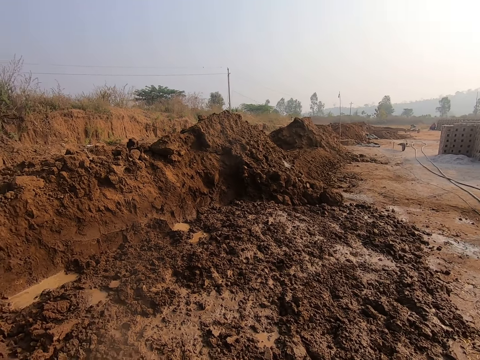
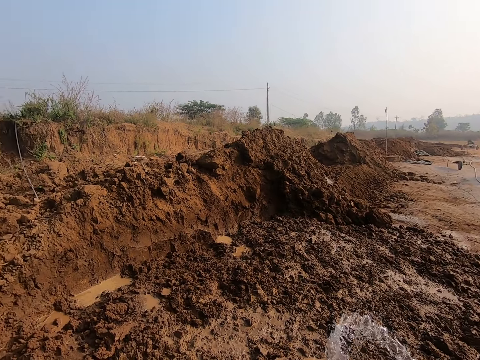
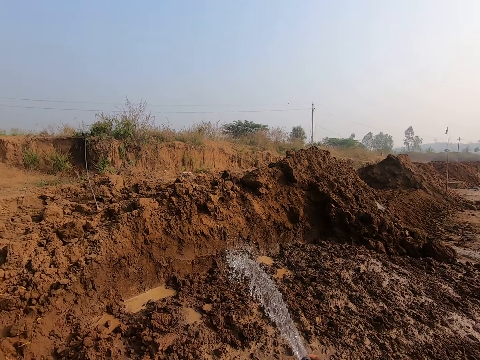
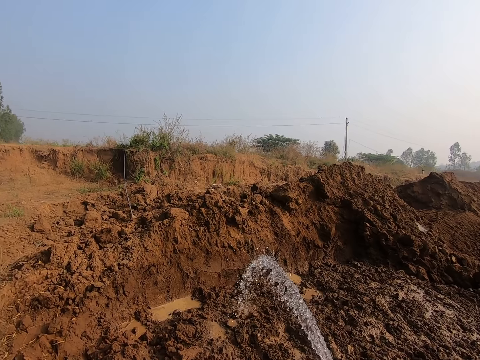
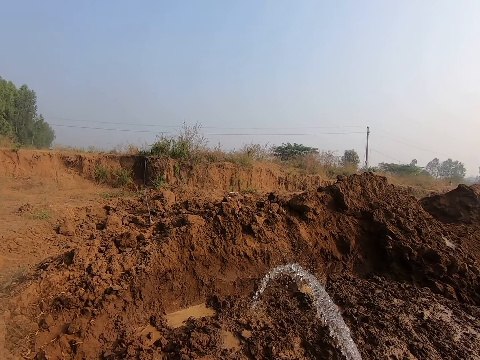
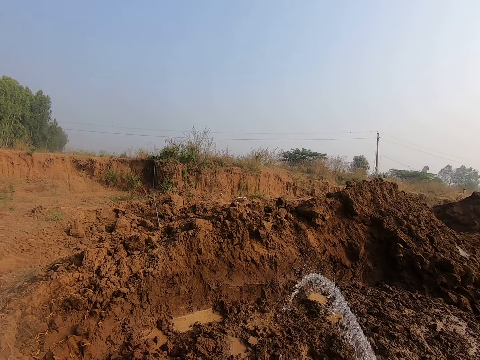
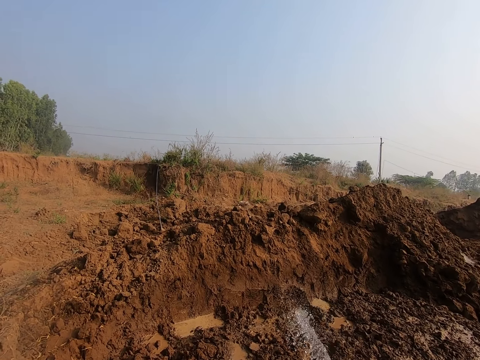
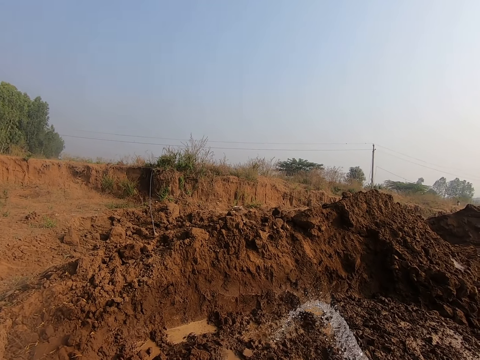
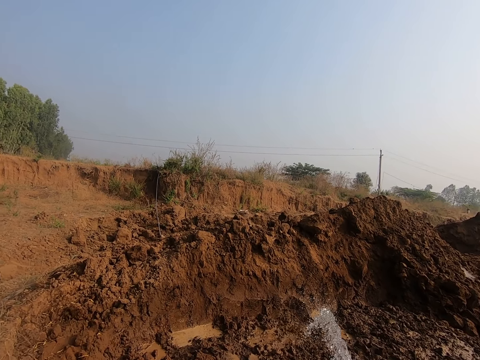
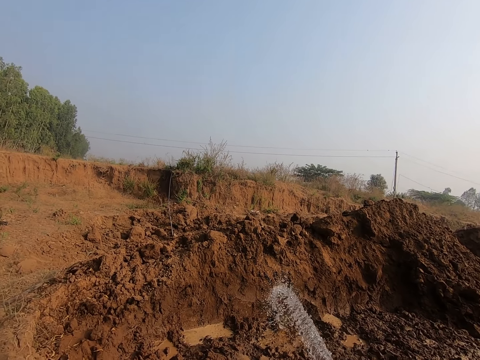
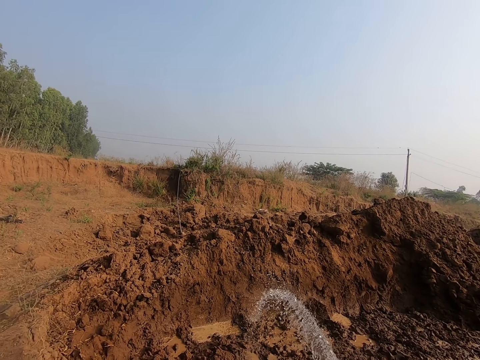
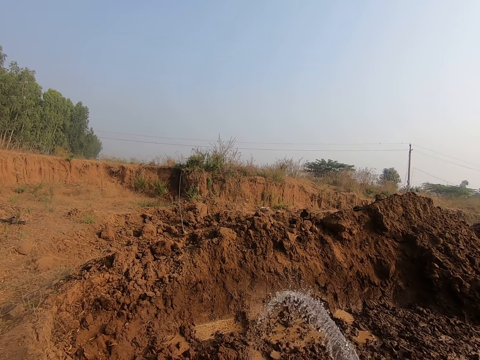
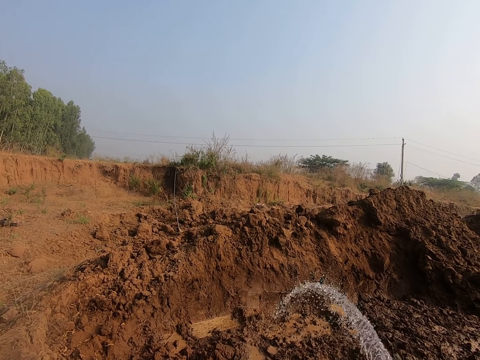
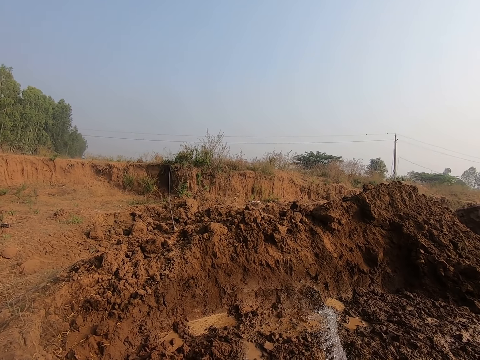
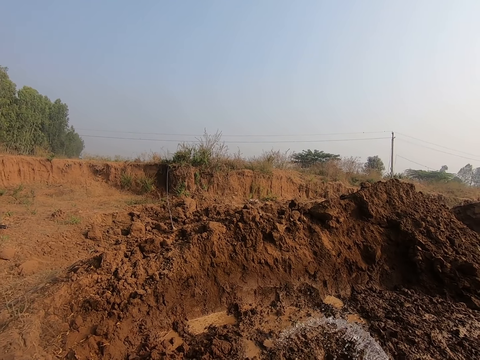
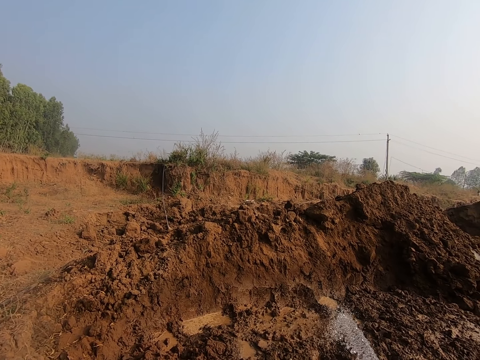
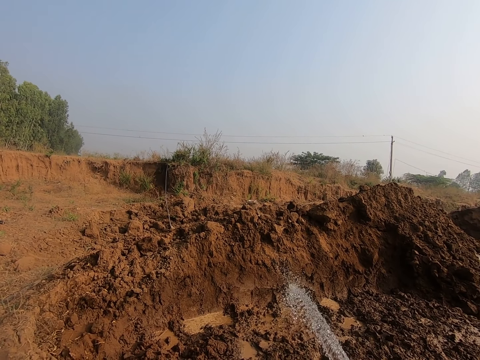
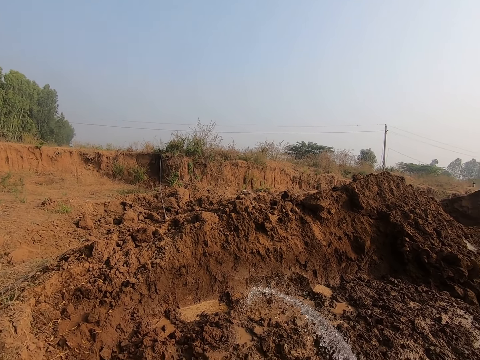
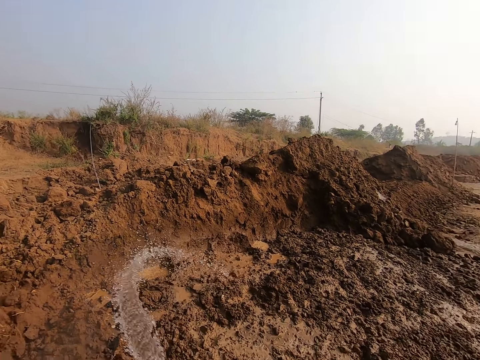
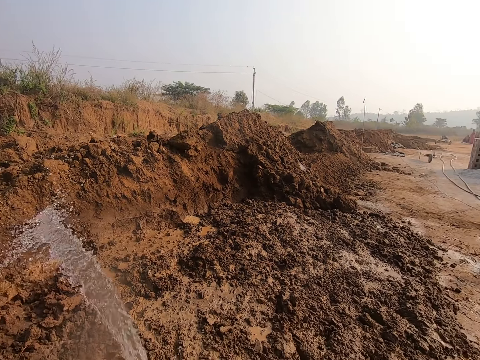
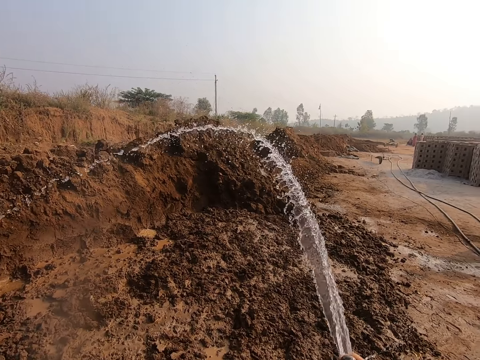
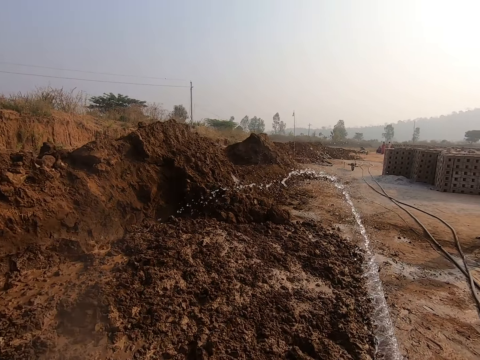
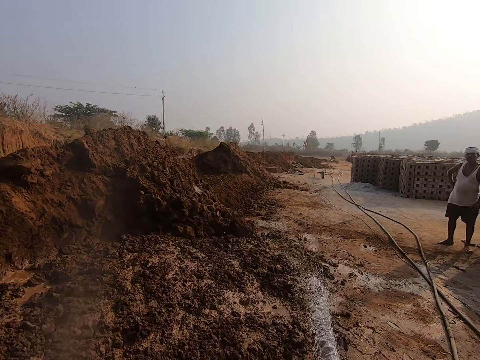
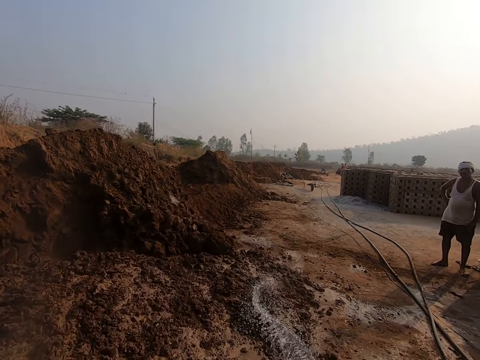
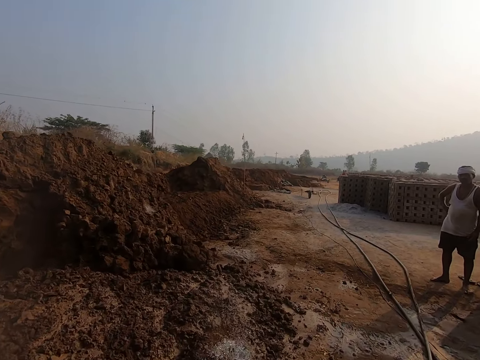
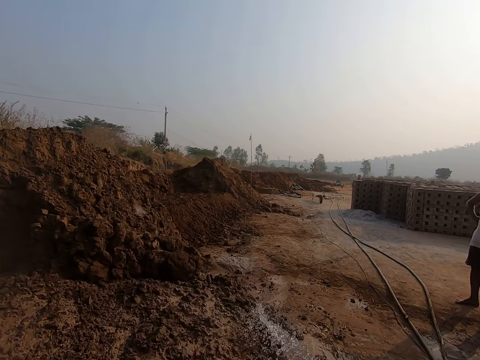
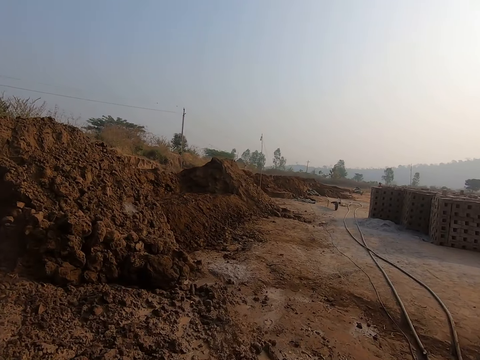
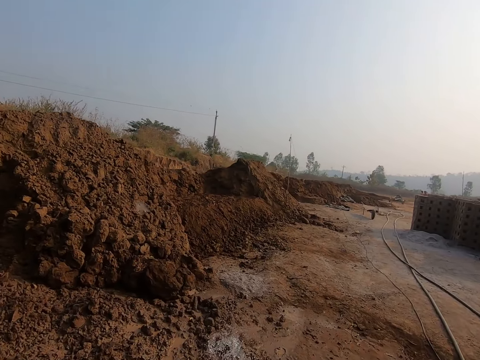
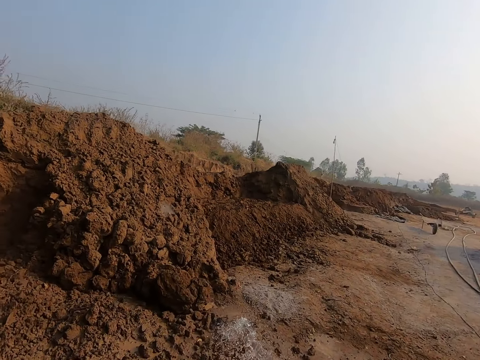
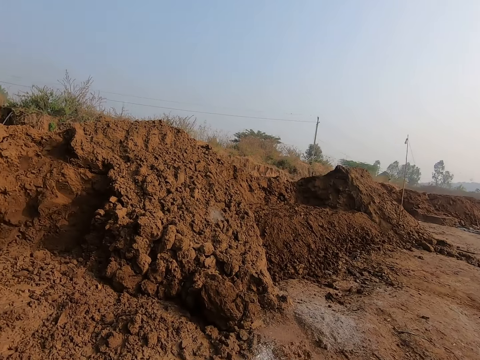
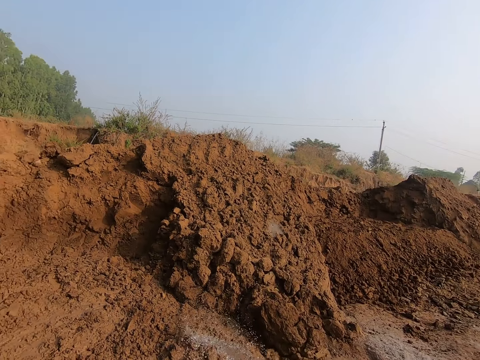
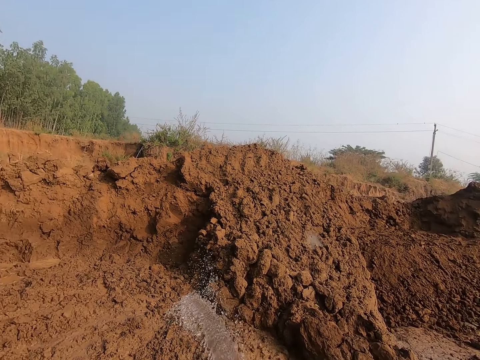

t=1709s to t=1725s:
The camera wearer pours water from the black pipe to the ground with his hands. He converses with the man.

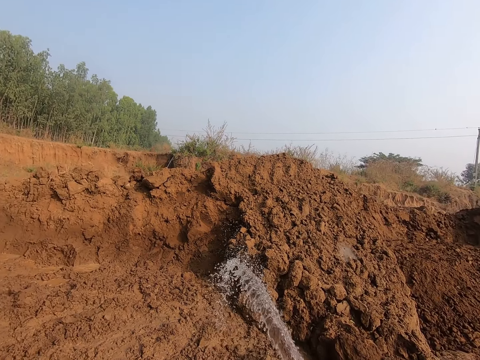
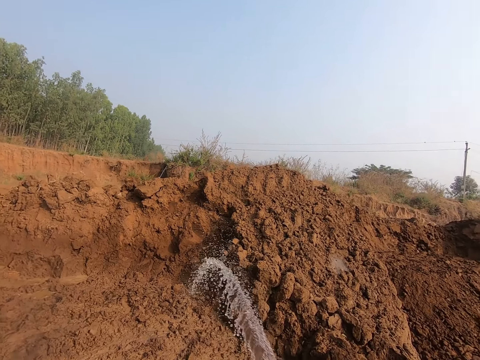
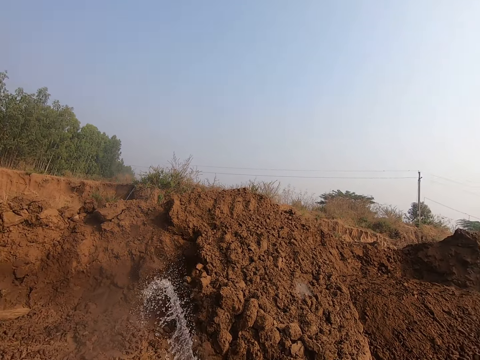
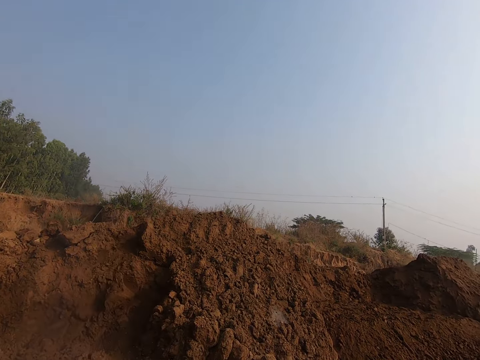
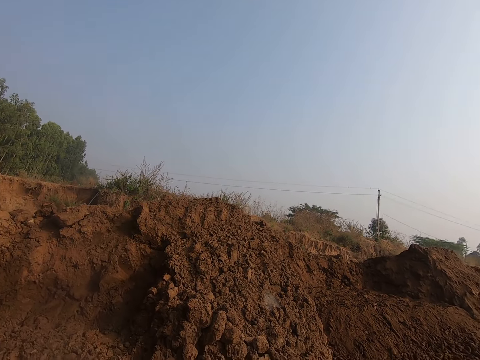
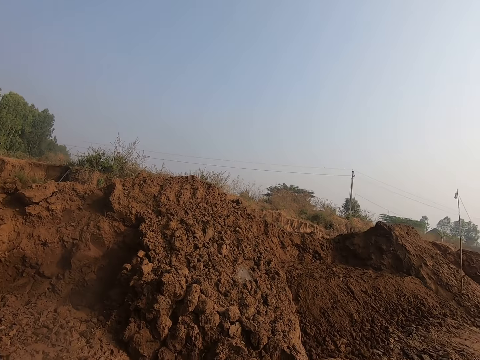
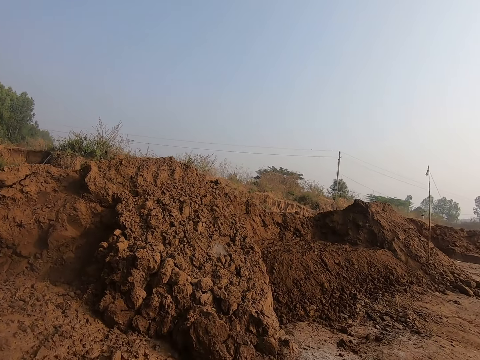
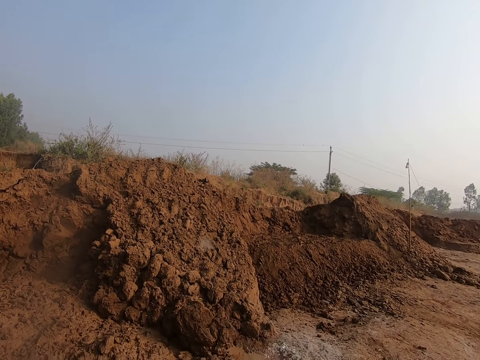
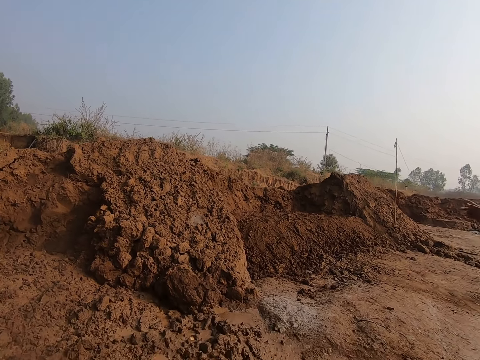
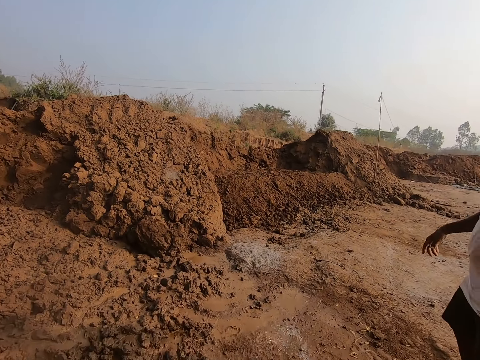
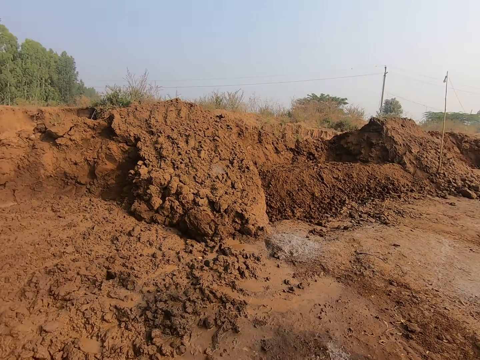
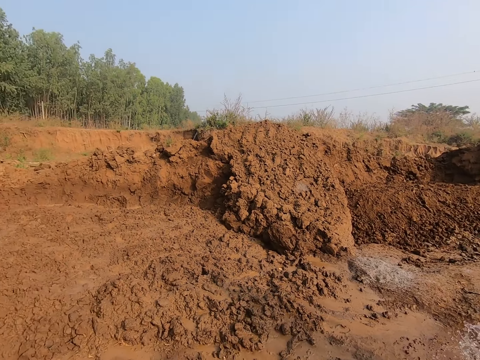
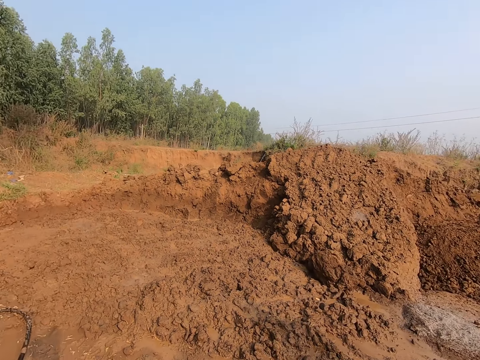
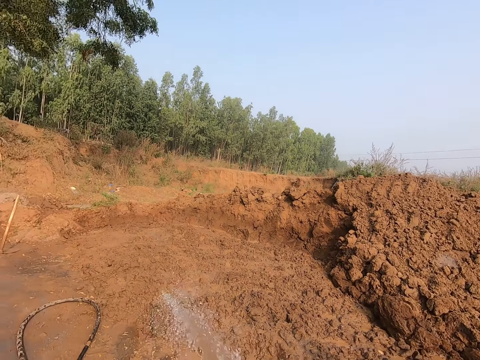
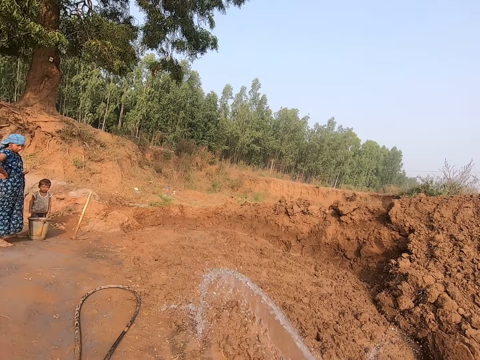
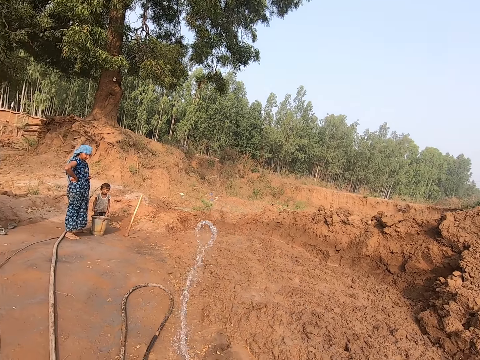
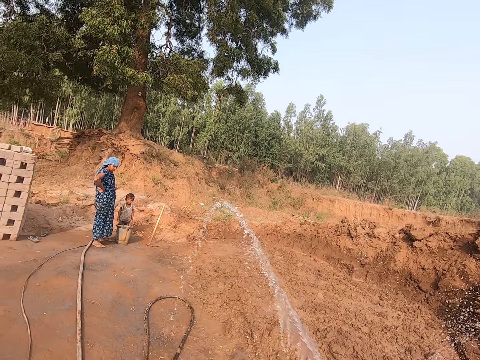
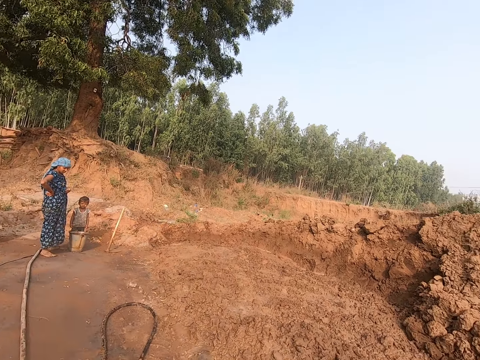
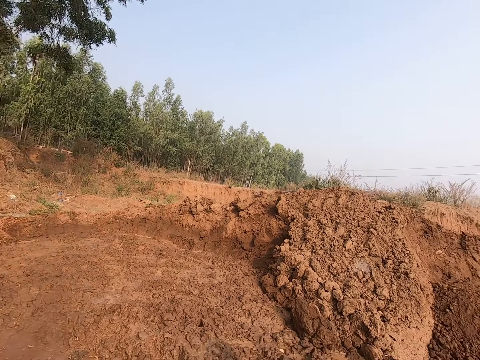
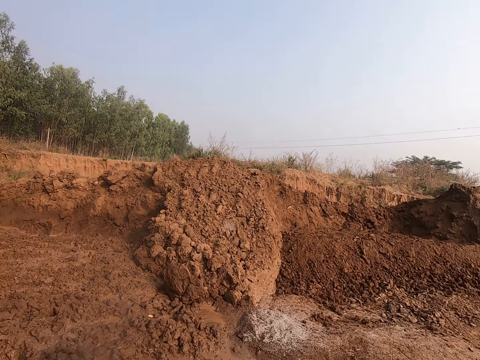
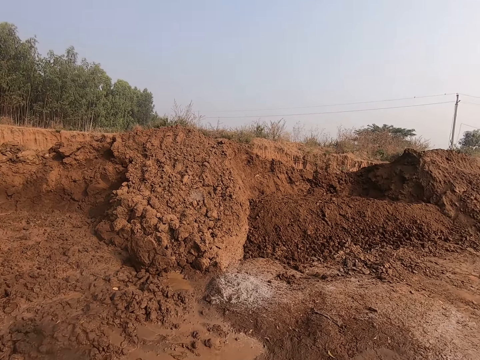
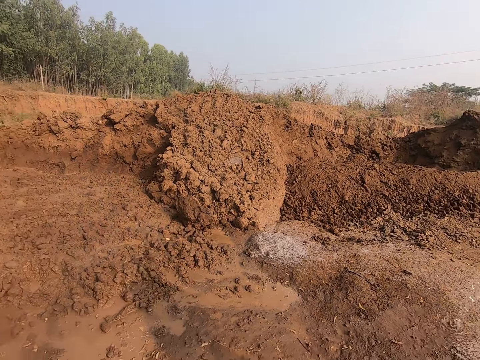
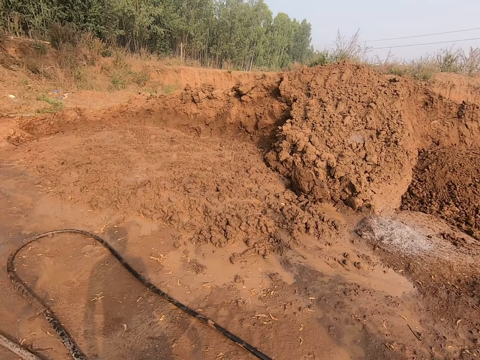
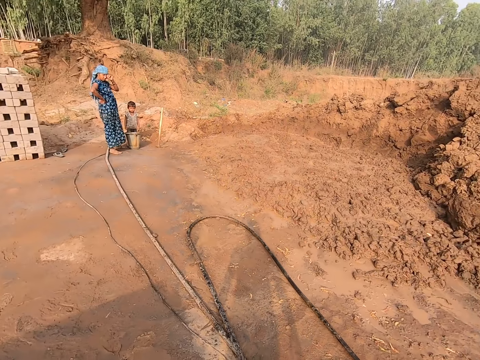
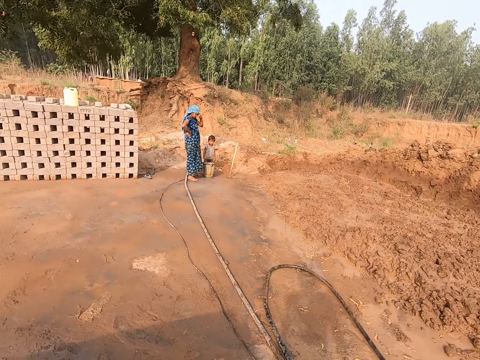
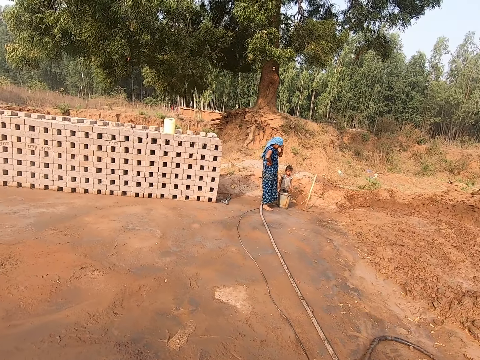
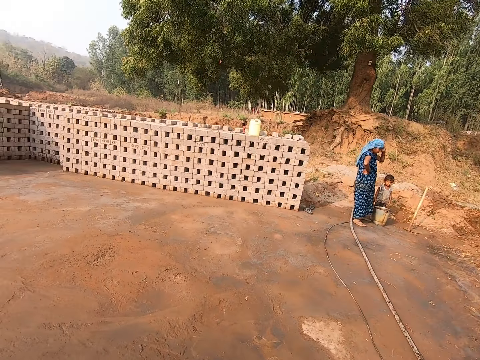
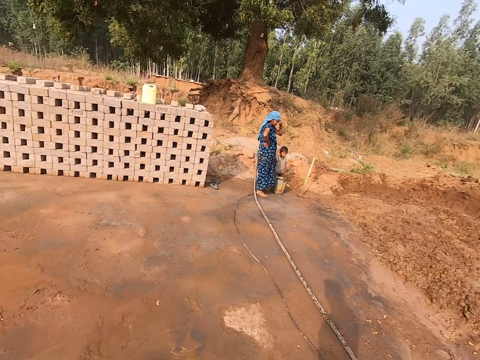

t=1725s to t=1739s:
The man points to a sand pile with his right hand. The child holds the bucket on the ground with his hands. The woman touches her face with her left hand. The camera wearer walks on the ground.
